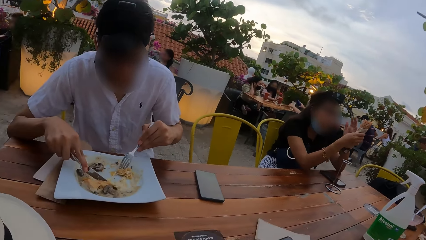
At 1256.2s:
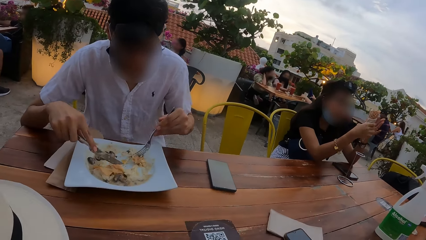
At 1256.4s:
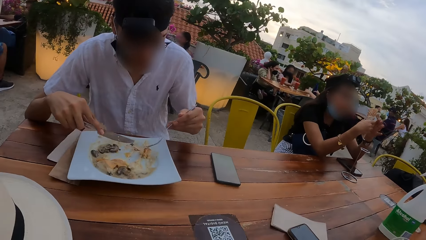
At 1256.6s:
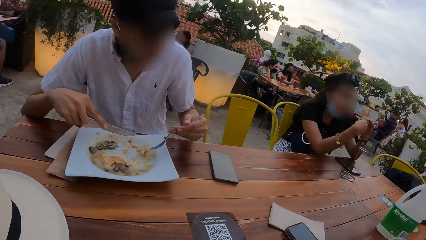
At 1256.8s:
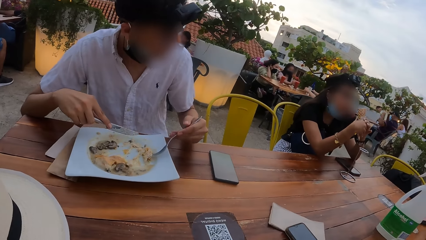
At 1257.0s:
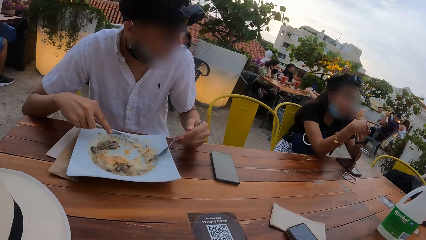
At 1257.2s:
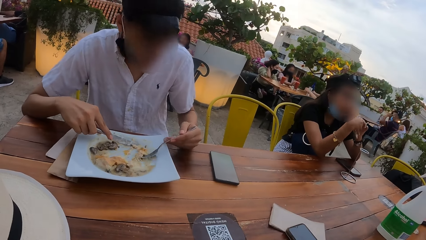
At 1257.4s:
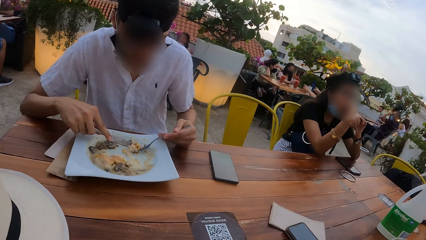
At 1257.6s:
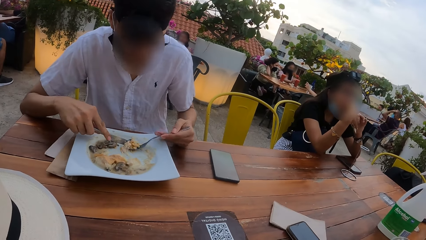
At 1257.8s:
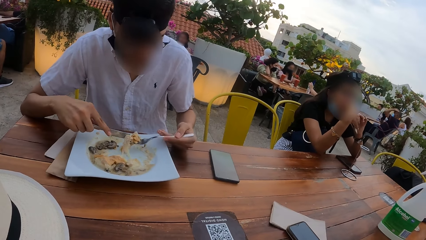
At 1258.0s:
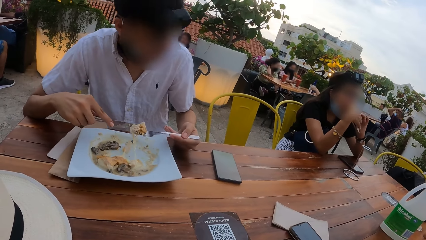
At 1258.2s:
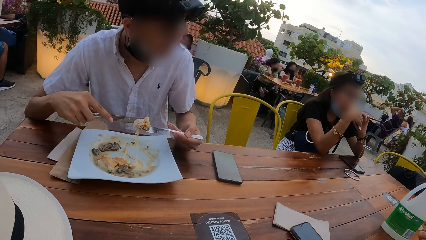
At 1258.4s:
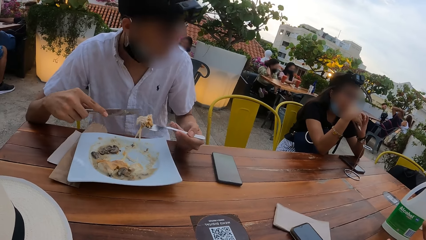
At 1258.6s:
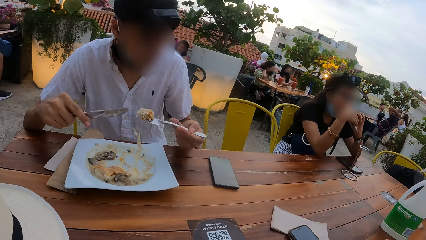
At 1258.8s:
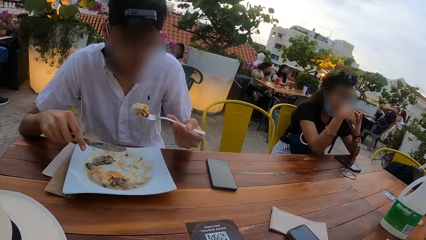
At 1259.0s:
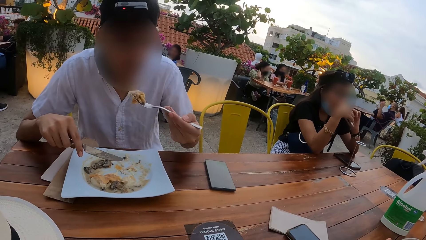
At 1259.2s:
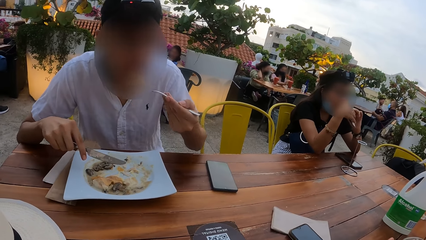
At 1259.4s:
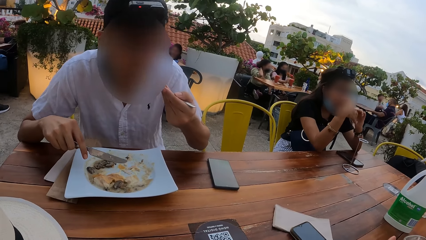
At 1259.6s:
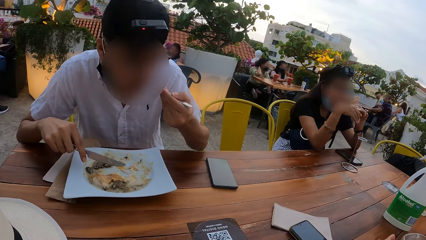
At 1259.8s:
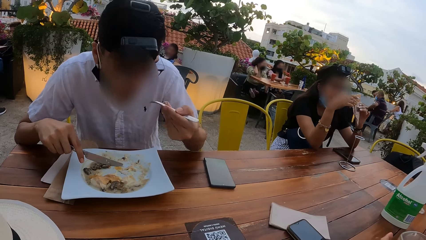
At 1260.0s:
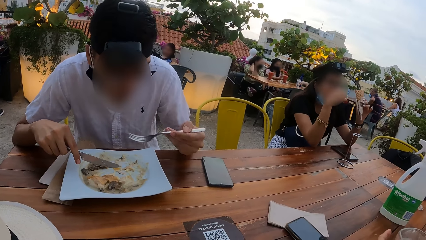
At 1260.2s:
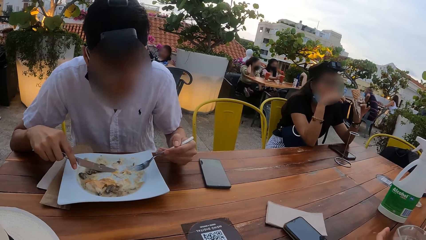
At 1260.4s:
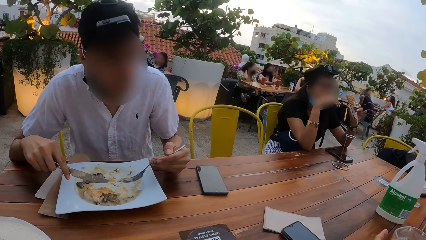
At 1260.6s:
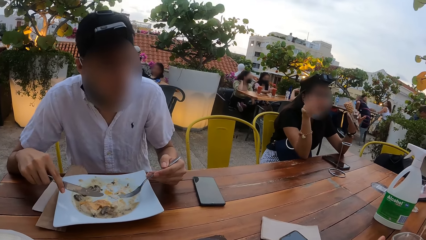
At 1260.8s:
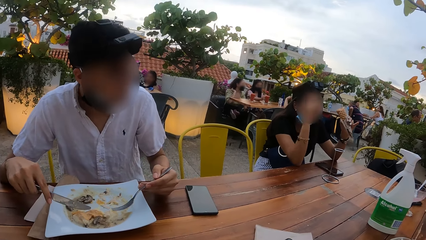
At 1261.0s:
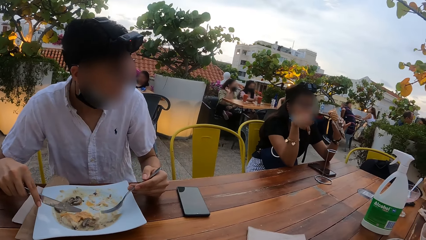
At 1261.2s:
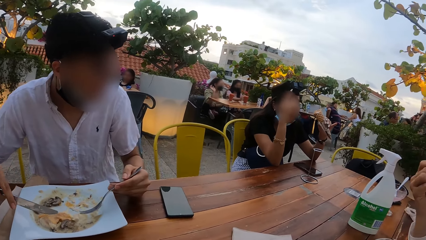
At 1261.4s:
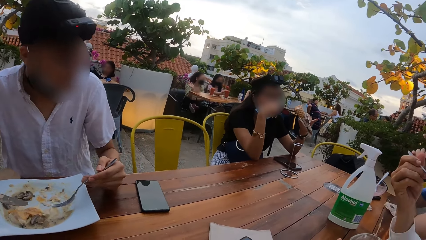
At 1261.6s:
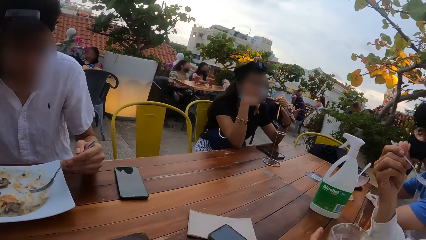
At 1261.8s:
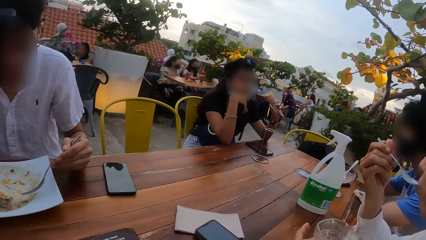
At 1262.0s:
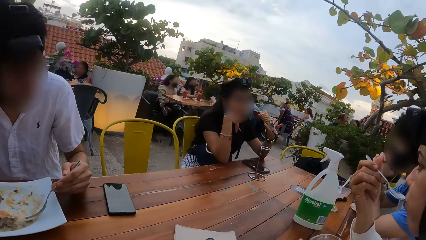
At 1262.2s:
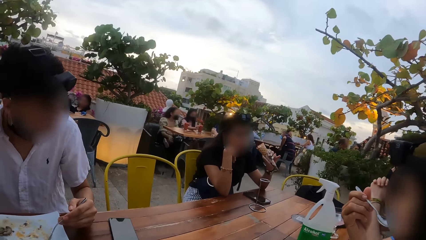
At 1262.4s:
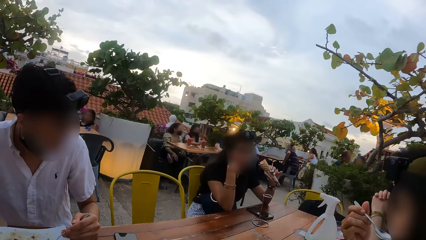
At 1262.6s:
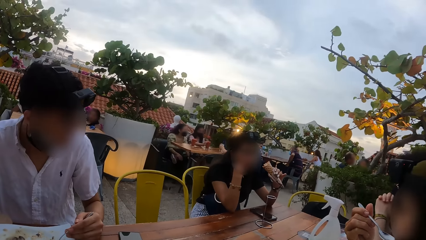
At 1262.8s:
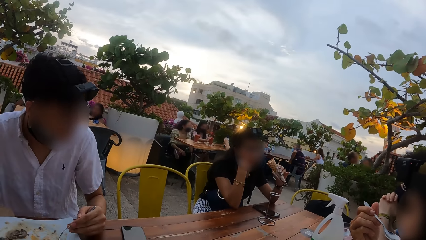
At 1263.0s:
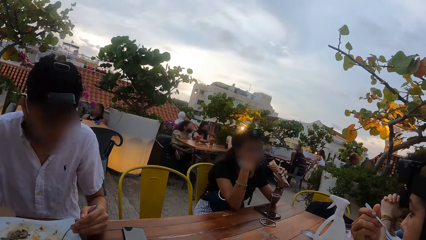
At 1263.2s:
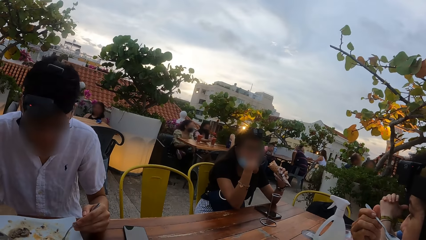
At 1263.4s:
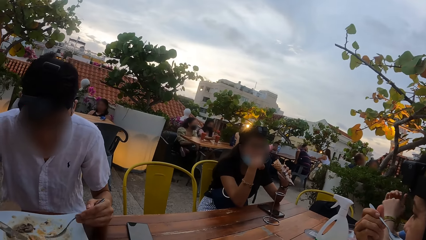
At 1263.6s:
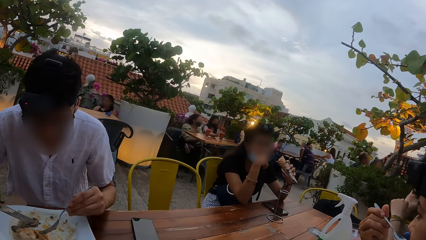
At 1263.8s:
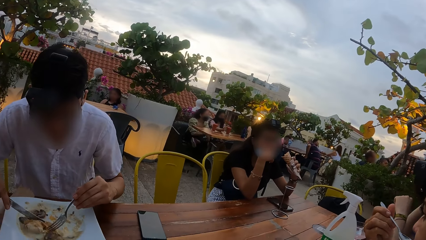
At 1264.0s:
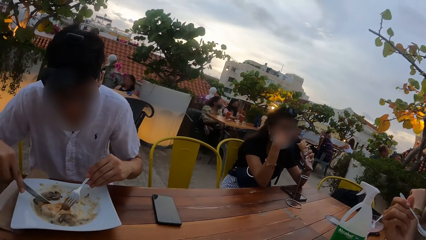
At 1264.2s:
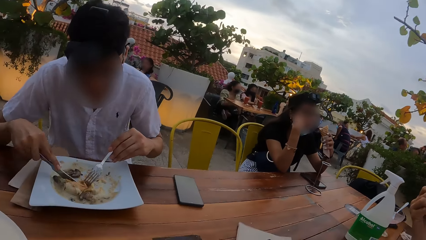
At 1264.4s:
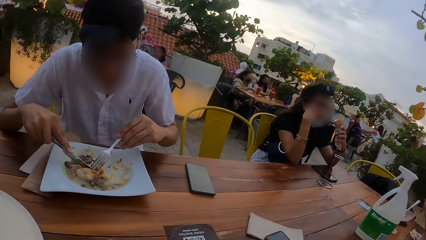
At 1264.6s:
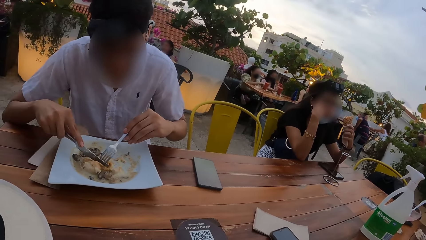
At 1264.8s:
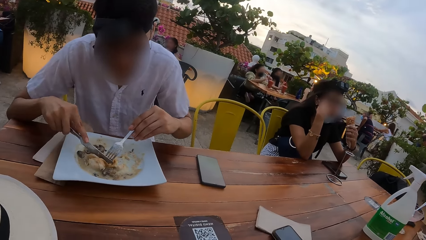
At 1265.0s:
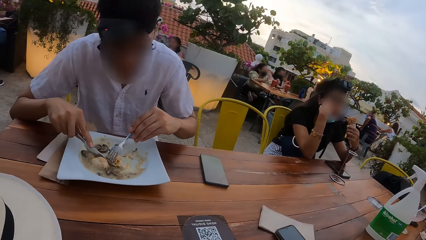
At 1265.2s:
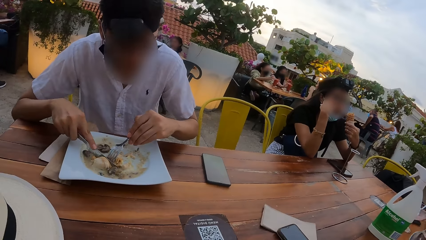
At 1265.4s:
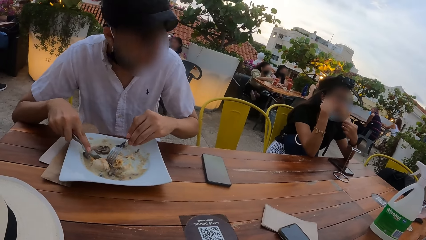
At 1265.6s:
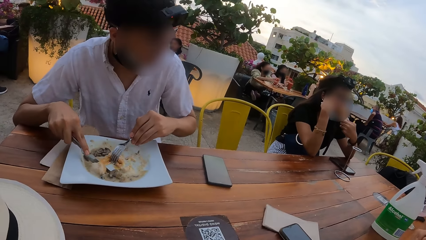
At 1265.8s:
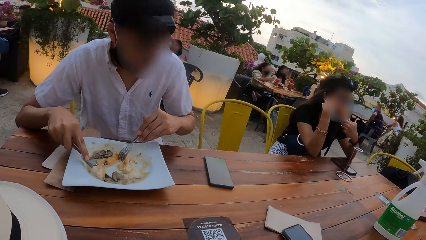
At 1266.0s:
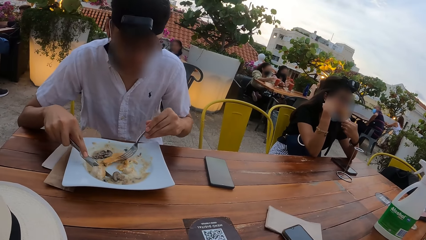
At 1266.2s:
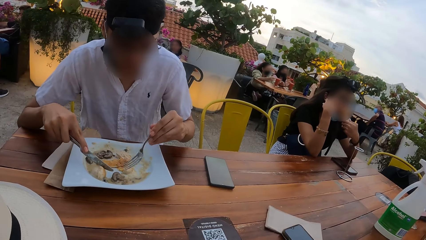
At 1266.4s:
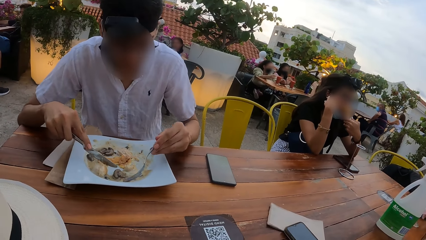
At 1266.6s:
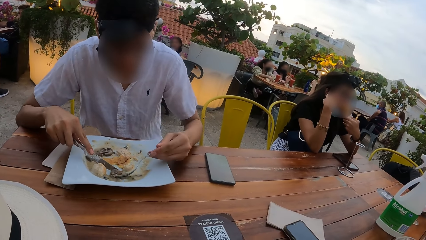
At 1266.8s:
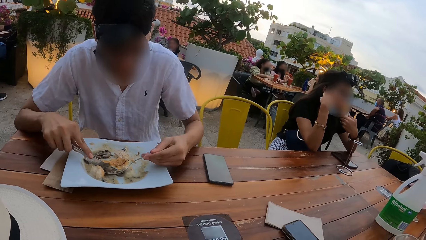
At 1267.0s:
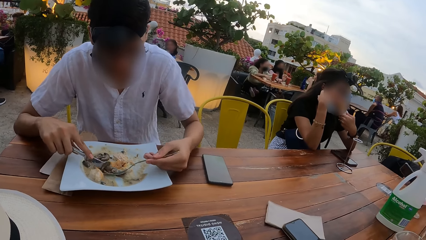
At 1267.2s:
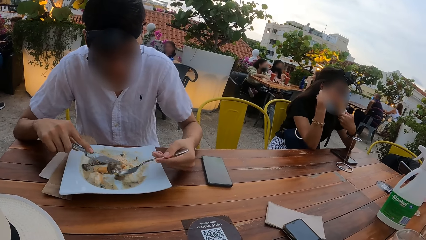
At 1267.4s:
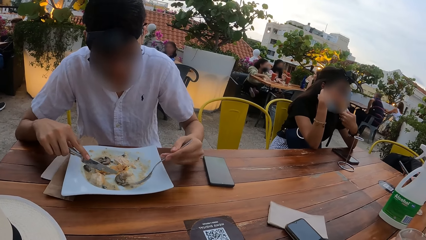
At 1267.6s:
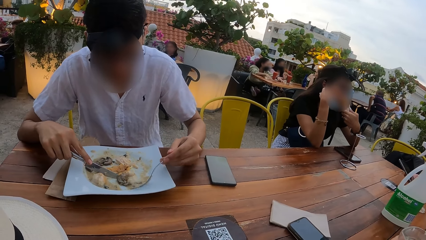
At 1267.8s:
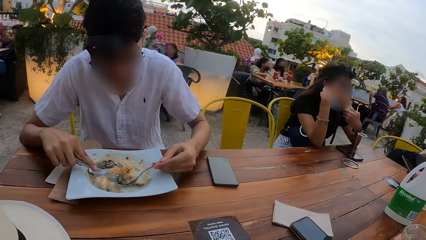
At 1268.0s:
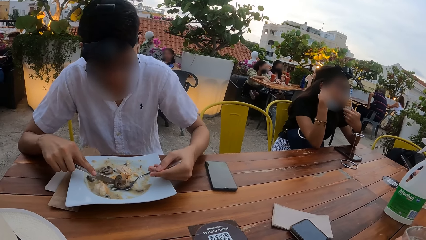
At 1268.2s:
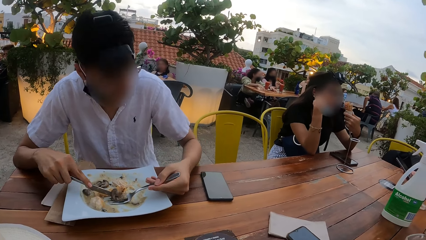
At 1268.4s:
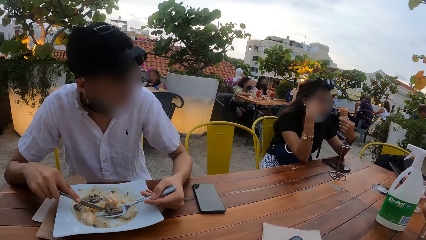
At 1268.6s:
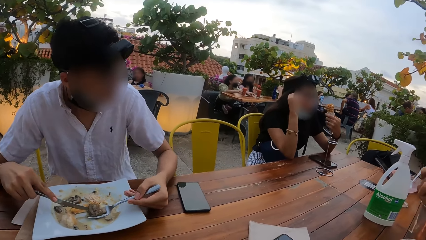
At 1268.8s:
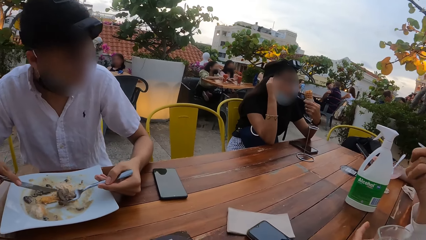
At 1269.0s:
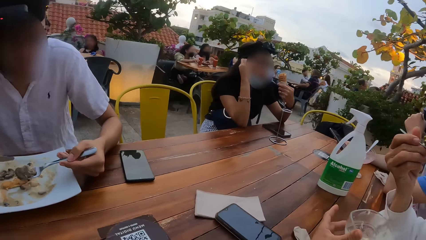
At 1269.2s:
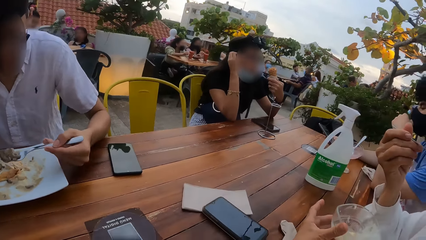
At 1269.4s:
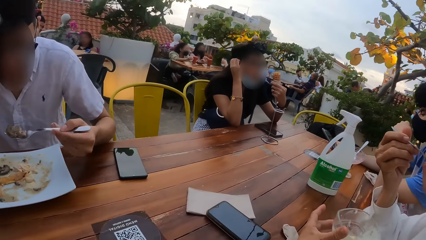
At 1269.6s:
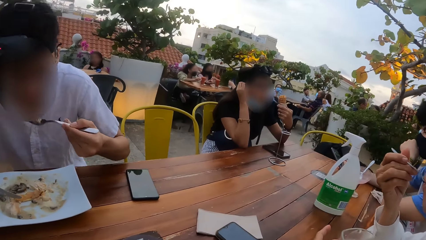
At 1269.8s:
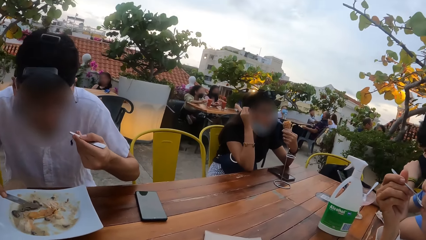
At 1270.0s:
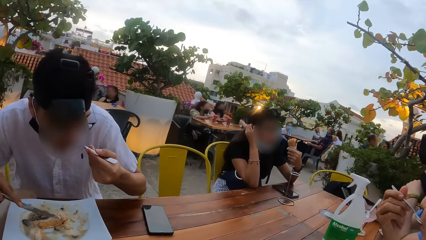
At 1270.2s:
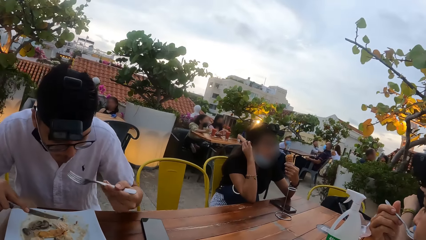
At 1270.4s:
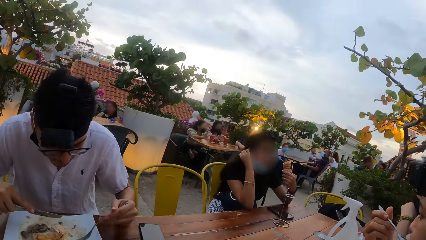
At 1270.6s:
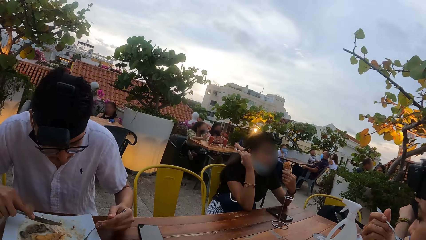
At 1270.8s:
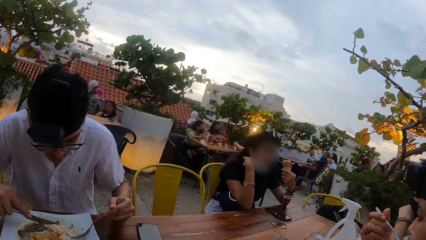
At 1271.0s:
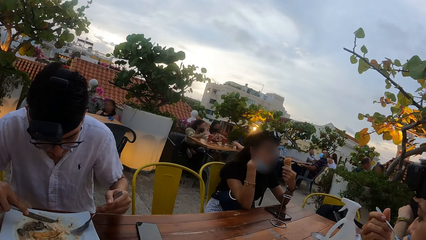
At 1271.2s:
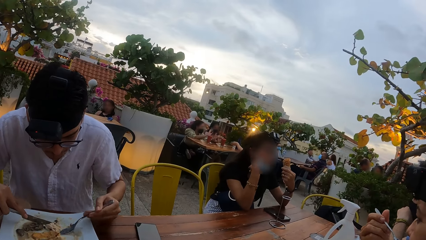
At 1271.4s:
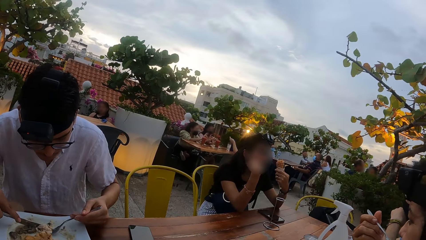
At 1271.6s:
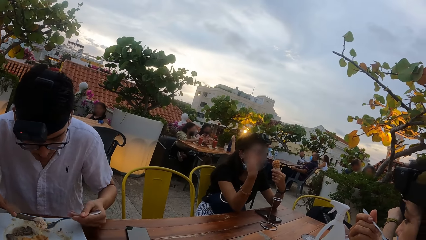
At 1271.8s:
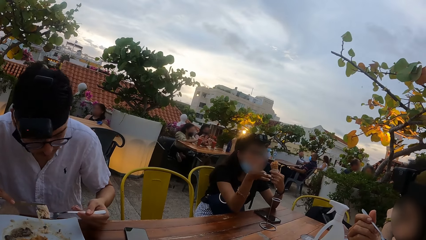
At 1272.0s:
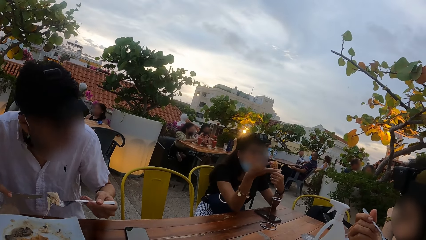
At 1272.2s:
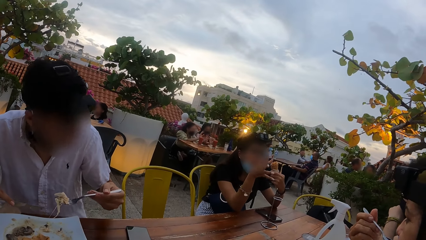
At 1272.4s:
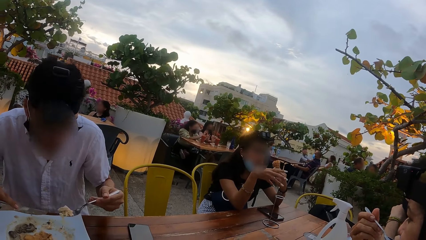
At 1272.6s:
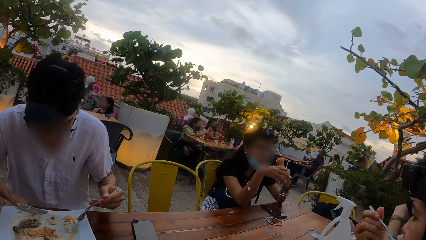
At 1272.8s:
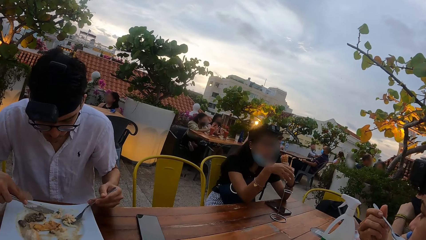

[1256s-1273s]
The woman holds the cone of ice-cream with her hands. The woman licks ice-cream from the cone of ice-cream in her hands. The woman holds the cone of ice-cream with her left hand. The woman interacts with another woman, a third woman, the camera wearer and a man. The camera wearer looks at a person and three other persons. The woman licks ice-cream from the cone of ice-cream in her left hand.
